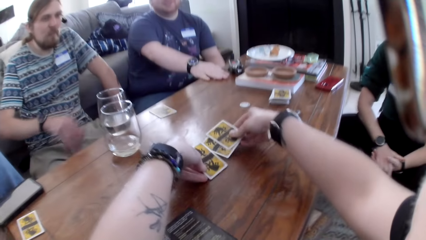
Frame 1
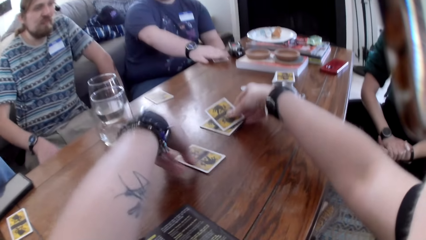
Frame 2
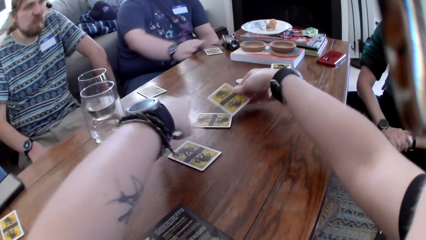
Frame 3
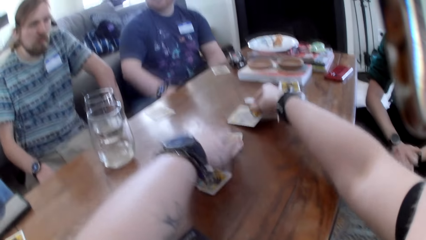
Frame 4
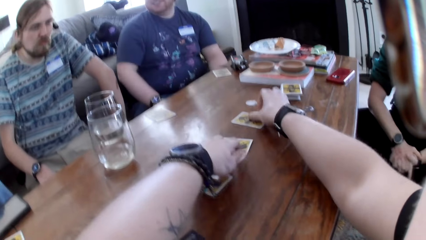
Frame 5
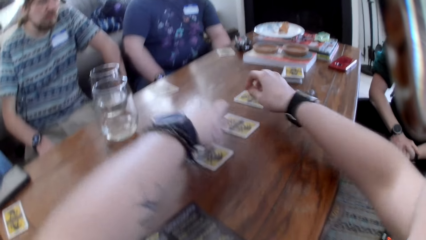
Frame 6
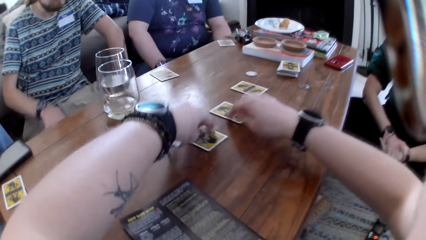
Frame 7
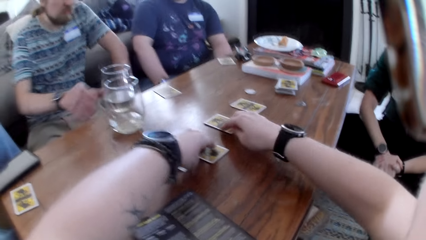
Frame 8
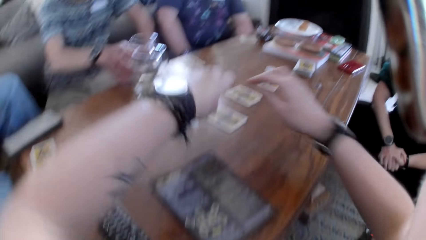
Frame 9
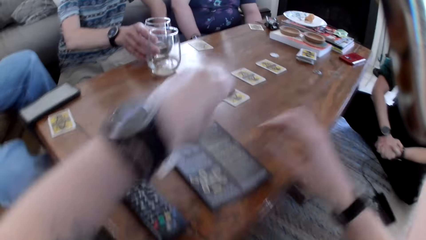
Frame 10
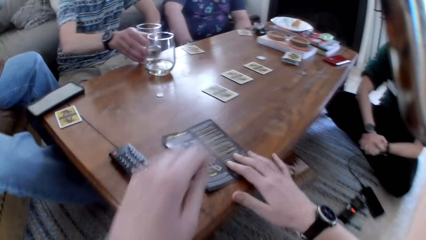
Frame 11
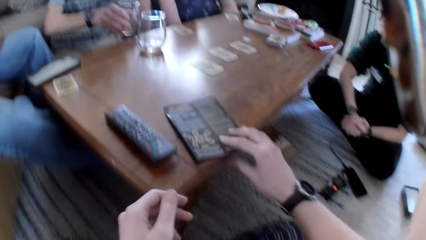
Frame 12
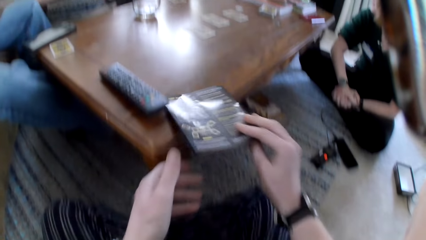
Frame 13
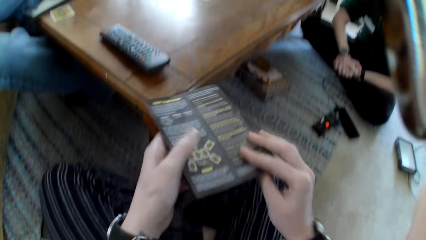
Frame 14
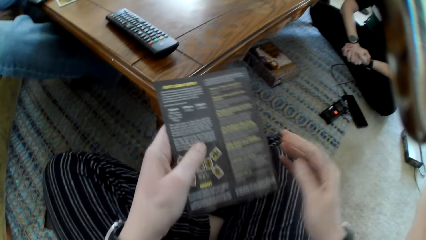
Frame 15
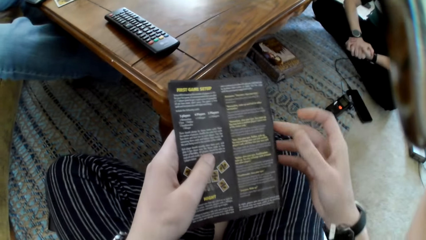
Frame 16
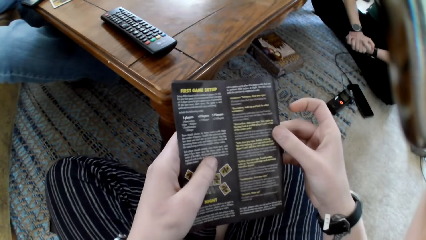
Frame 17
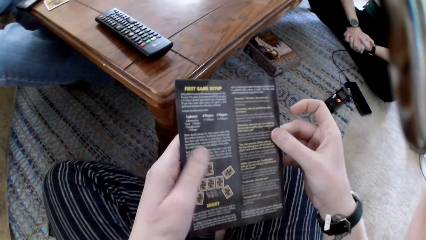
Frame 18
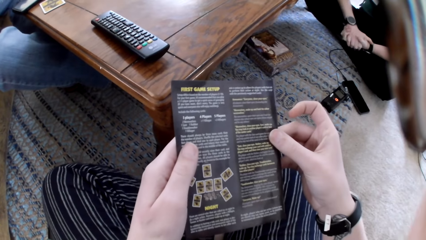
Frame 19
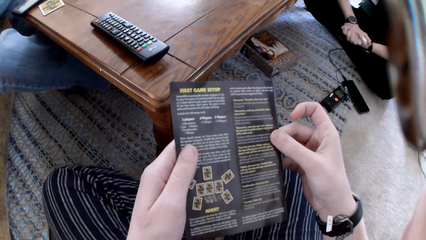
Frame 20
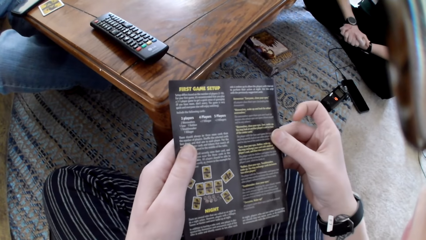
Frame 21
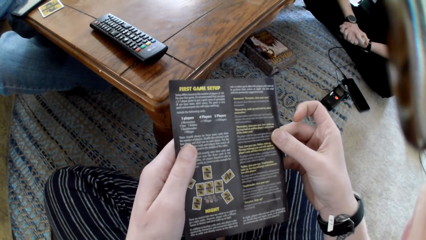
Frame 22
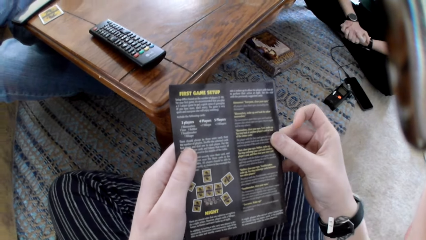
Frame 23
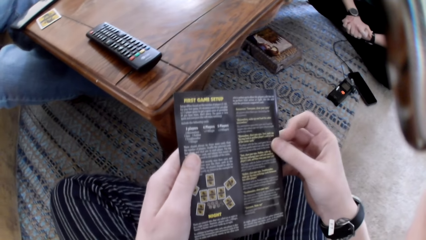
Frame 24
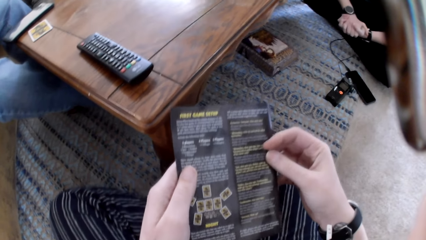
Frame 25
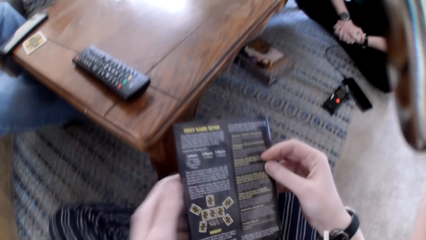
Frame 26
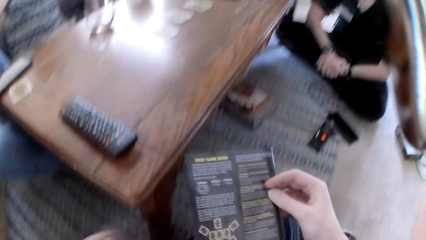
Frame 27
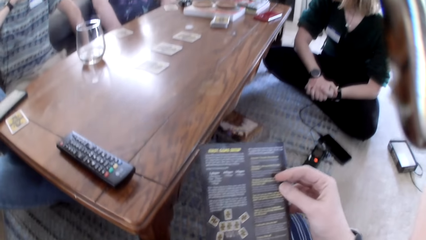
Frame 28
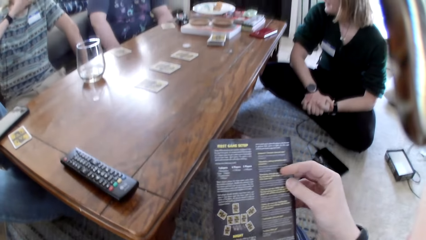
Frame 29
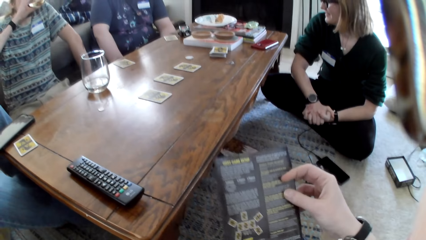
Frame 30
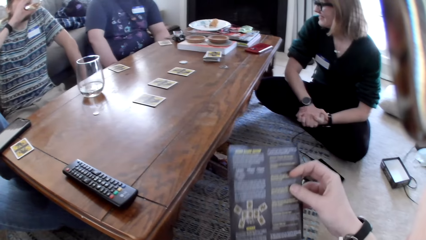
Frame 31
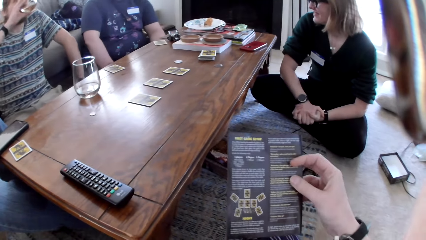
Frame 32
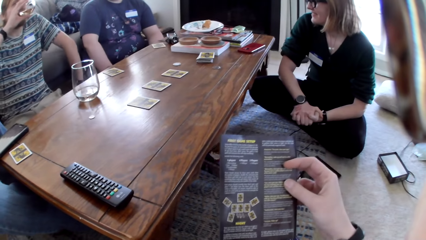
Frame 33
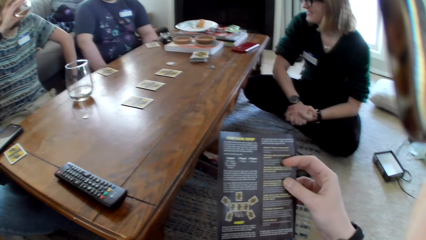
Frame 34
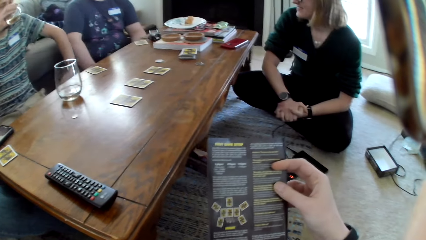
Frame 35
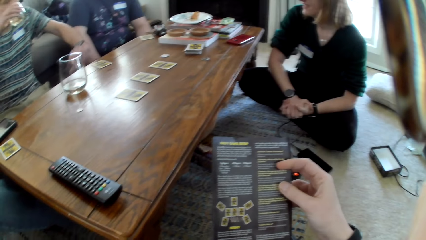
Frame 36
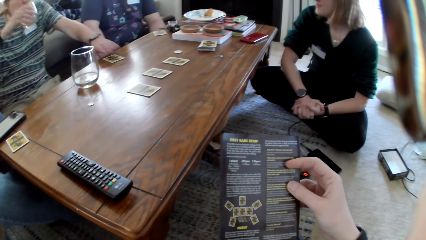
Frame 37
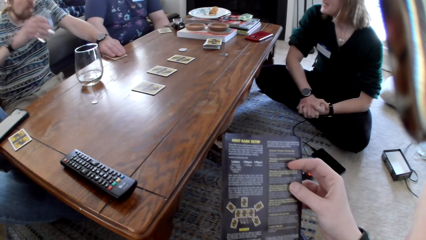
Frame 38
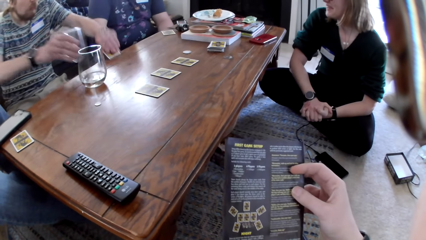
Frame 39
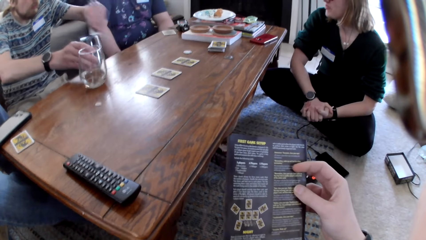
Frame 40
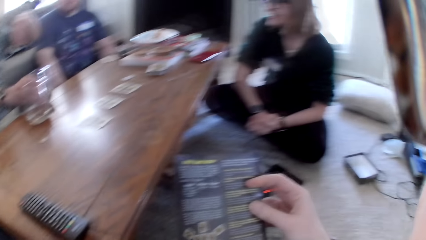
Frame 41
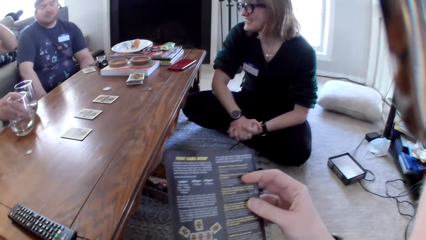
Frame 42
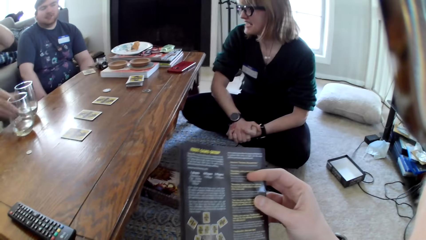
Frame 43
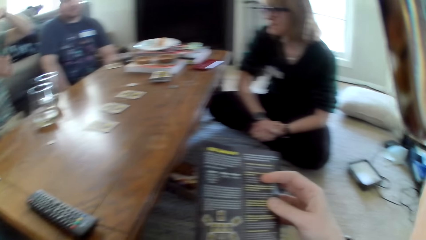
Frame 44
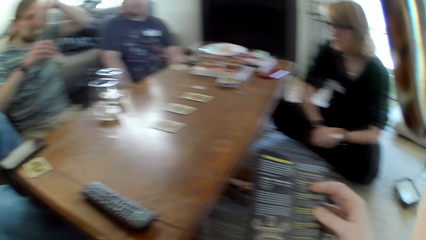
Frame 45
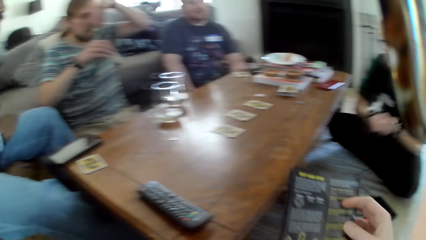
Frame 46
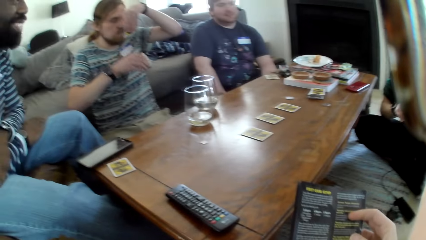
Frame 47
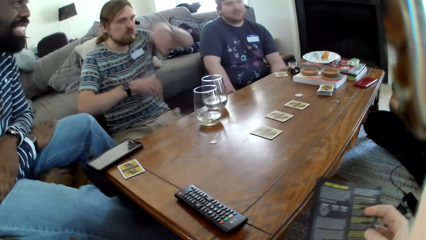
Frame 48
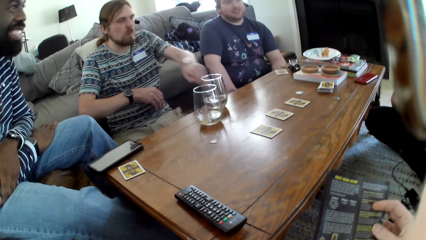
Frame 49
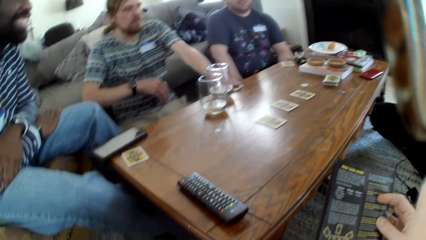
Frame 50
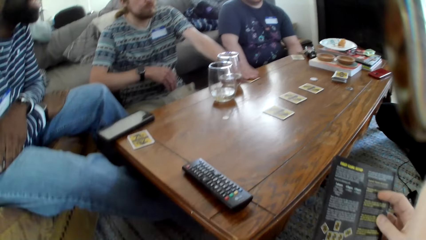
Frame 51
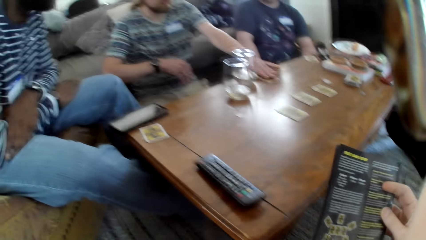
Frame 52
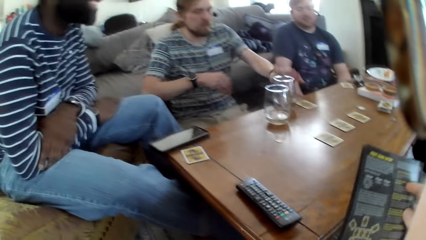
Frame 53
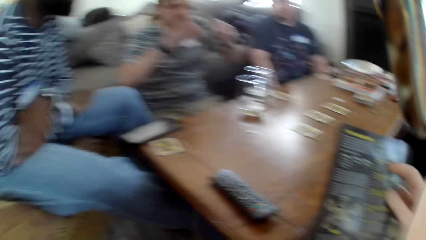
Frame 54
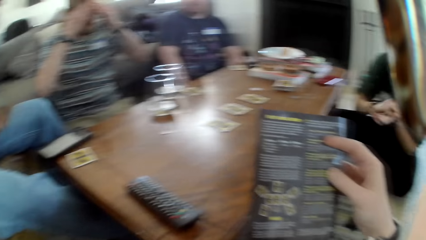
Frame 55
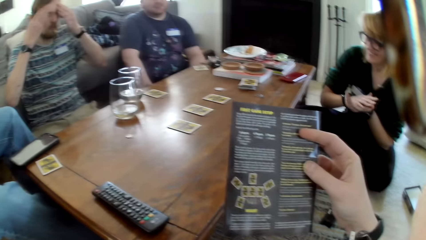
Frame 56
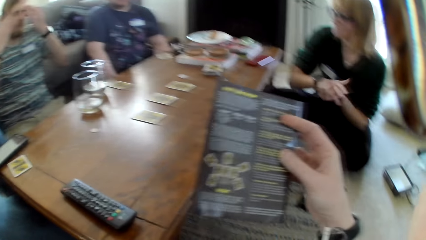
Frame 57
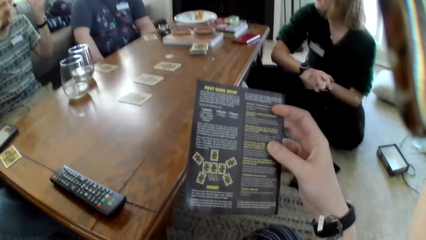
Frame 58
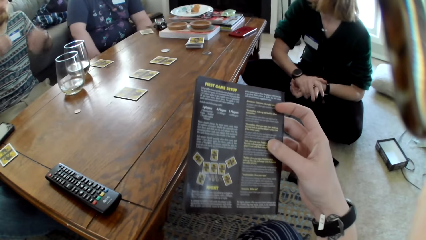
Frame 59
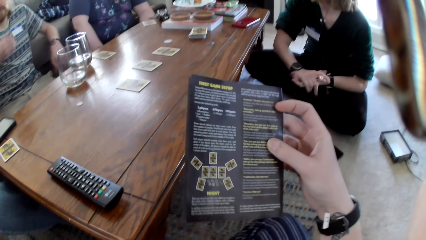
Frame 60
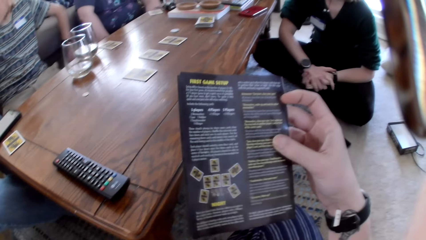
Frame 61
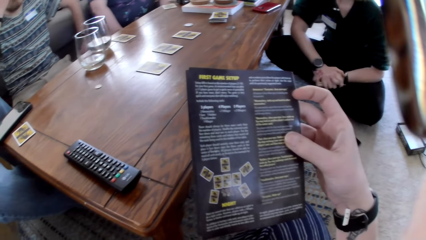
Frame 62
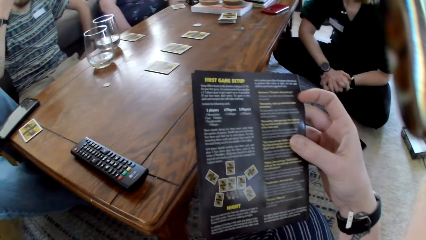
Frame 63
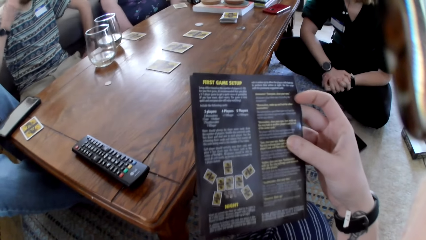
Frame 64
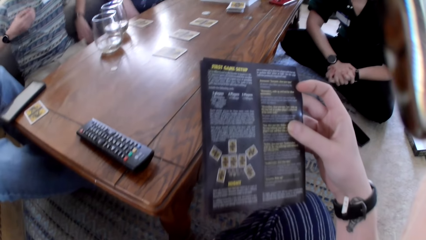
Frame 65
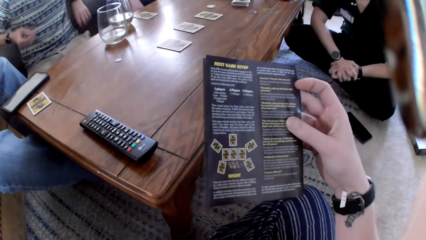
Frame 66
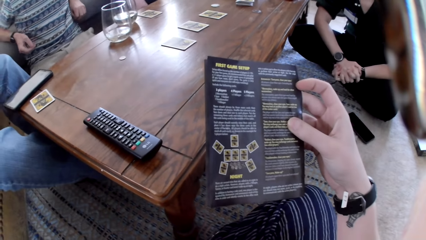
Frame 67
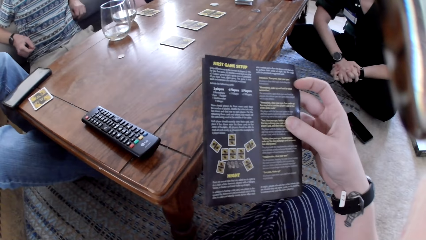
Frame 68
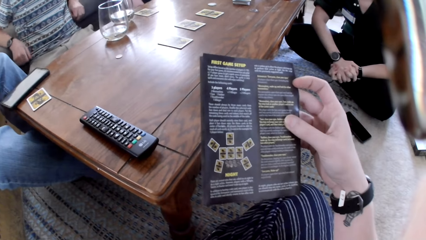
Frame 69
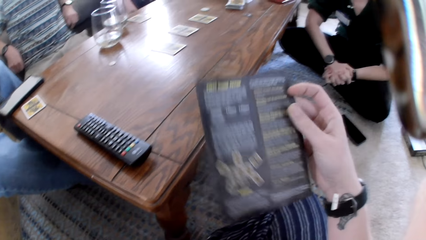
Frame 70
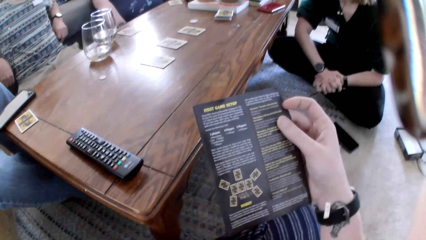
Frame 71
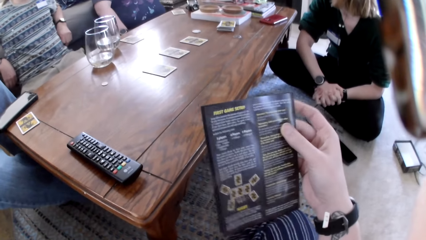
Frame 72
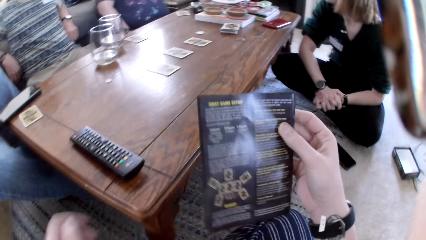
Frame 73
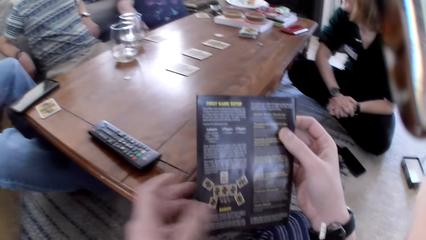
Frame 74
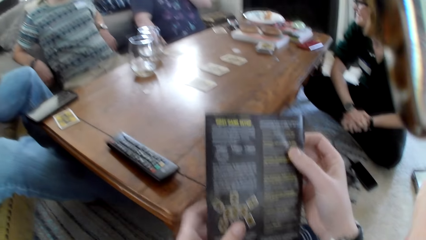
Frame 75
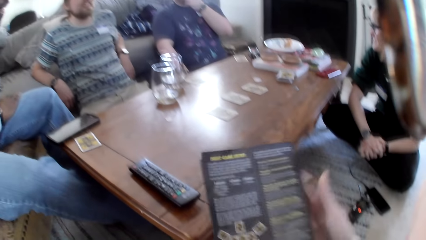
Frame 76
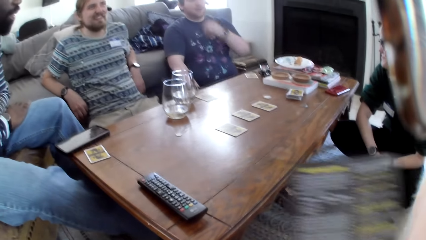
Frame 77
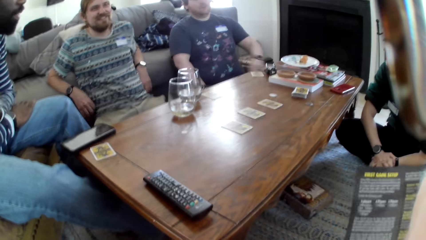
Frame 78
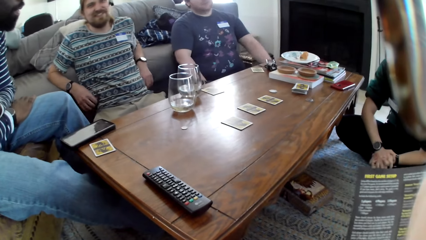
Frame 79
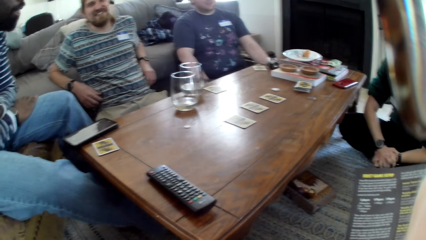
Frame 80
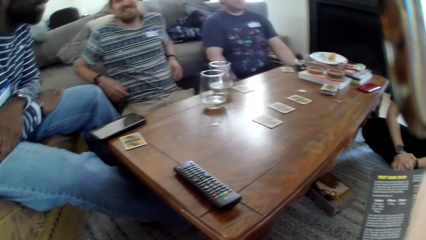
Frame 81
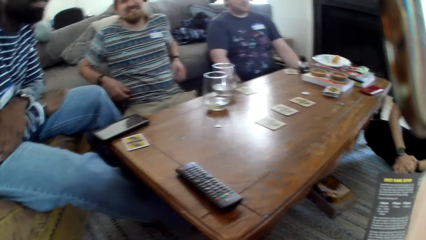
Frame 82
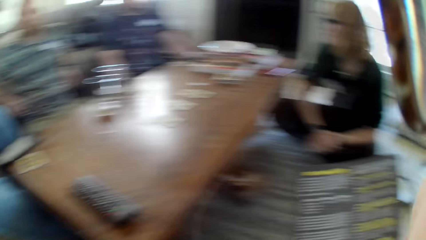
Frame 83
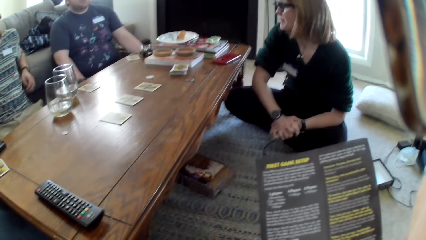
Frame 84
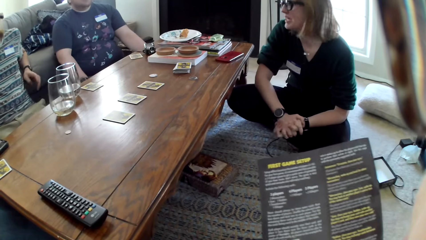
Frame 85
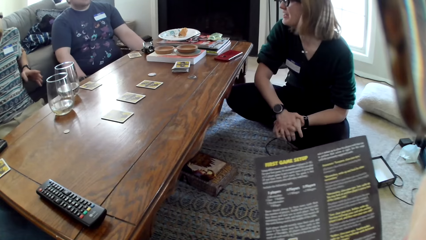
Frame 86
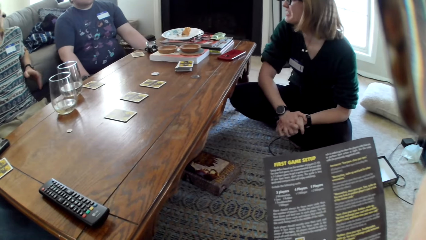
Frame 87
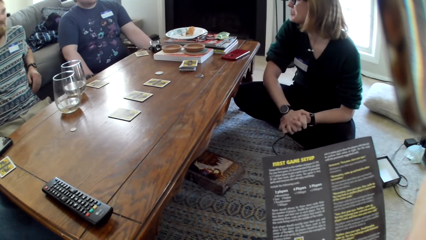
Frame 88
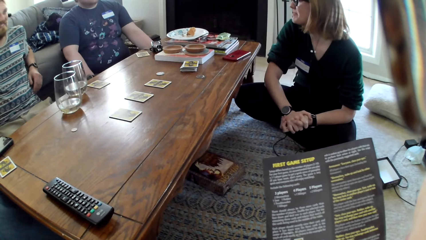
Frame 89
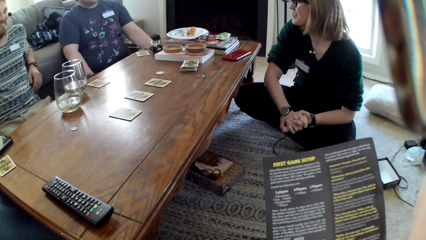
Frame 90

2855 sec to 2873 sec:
The camera wearer arranges cards on the table. A man holds a glass. The camera wearer takes a book or paper from the table. He holds the book in his hand. He reads the paper. The man drinks from the glass. He picks up a card on the table, puts the glass on the table, and lifts the card. He places the card on the table. He leans on the couch.
